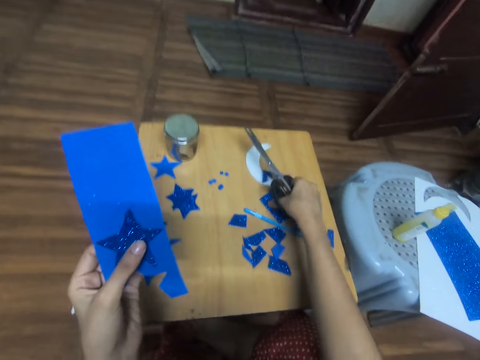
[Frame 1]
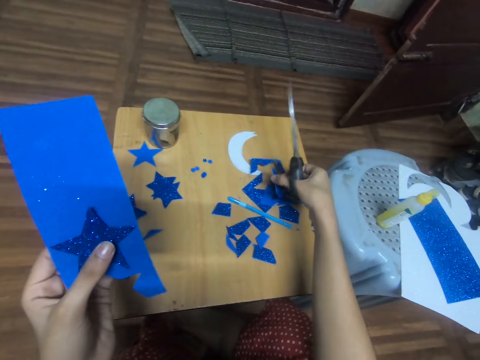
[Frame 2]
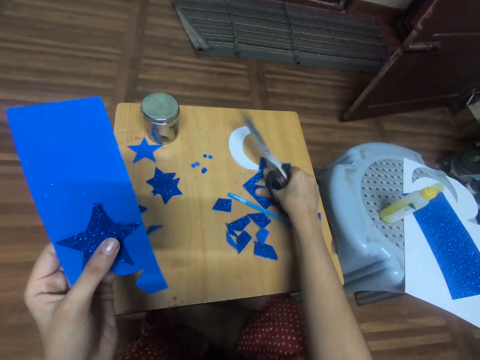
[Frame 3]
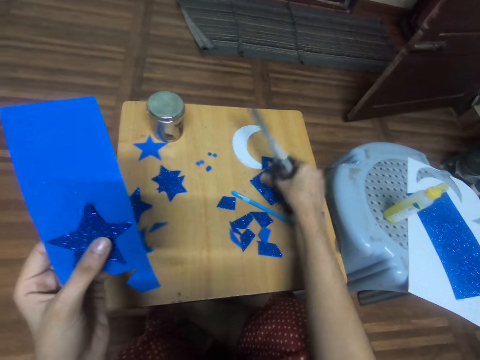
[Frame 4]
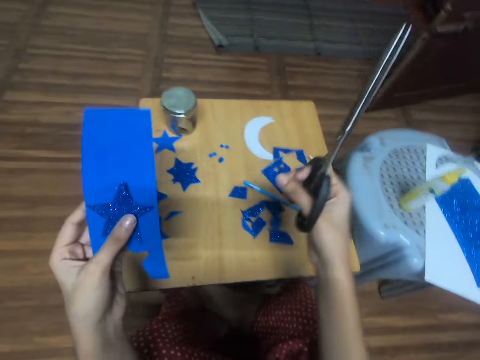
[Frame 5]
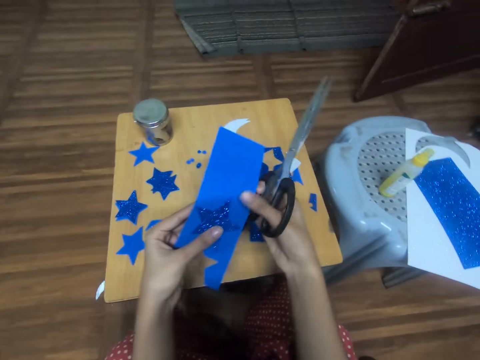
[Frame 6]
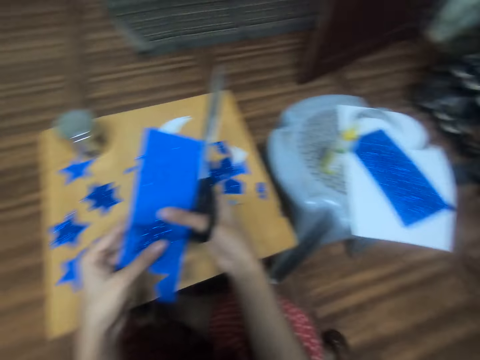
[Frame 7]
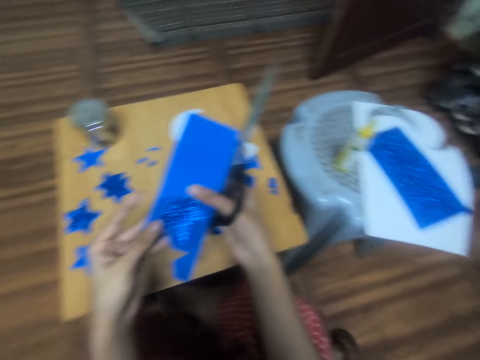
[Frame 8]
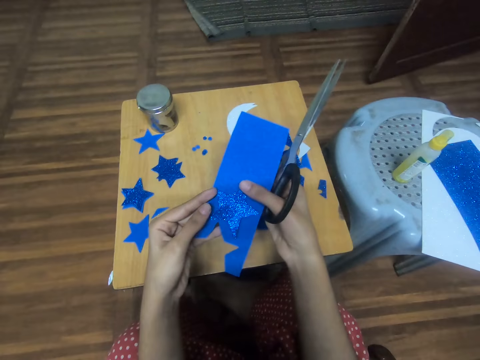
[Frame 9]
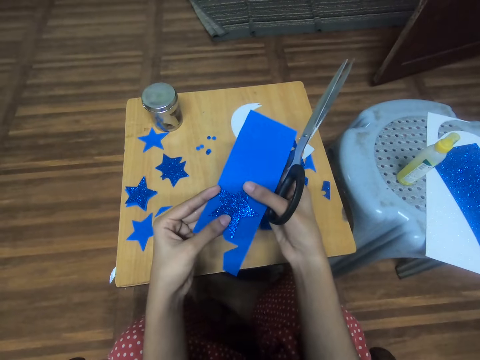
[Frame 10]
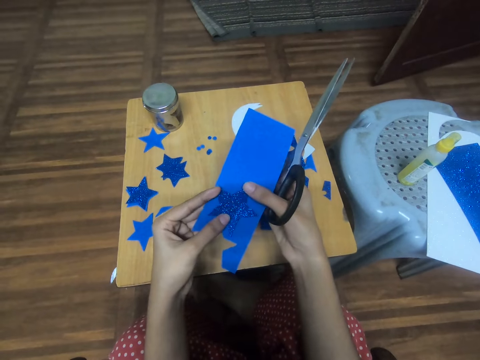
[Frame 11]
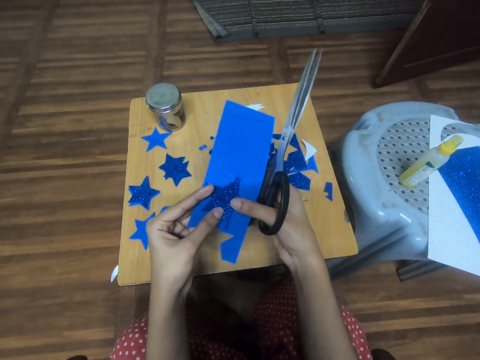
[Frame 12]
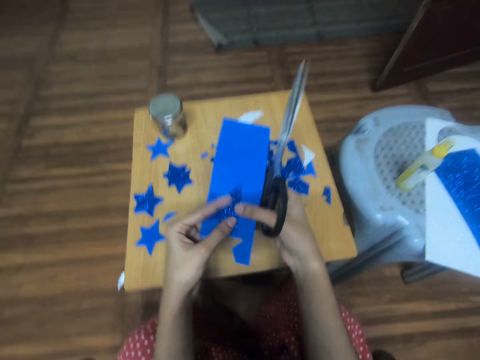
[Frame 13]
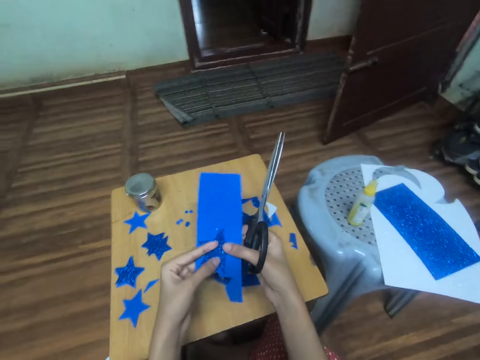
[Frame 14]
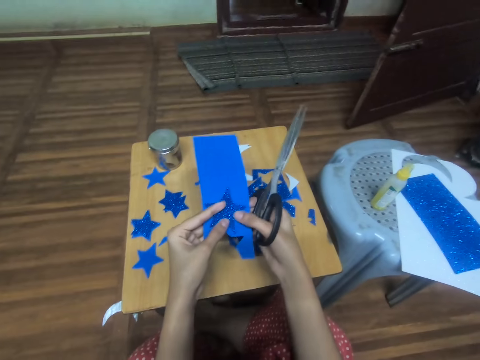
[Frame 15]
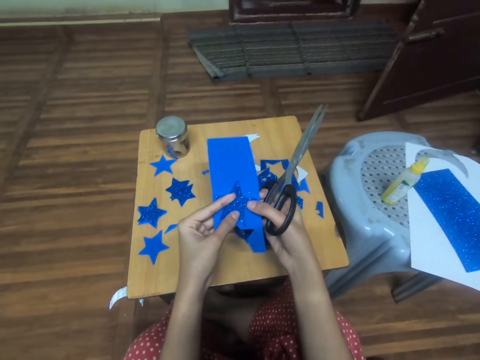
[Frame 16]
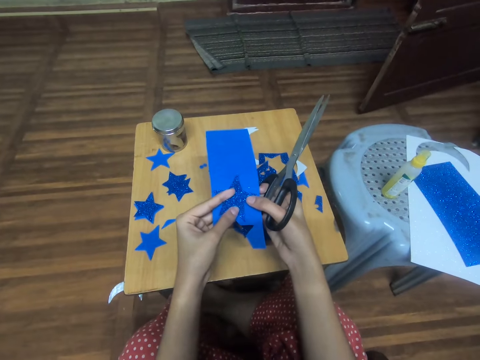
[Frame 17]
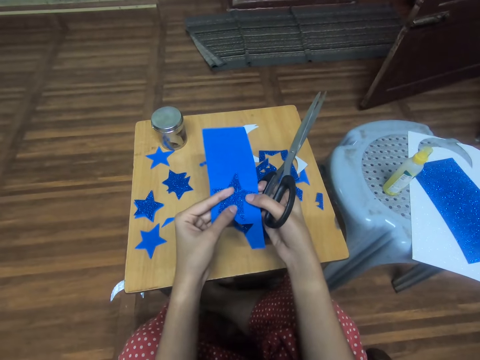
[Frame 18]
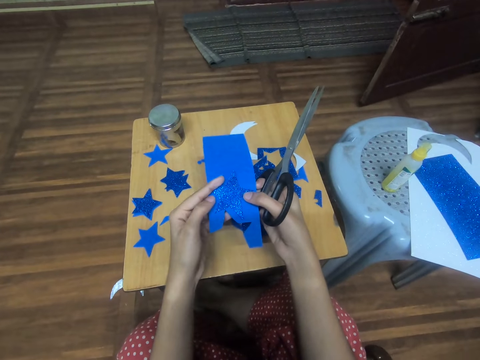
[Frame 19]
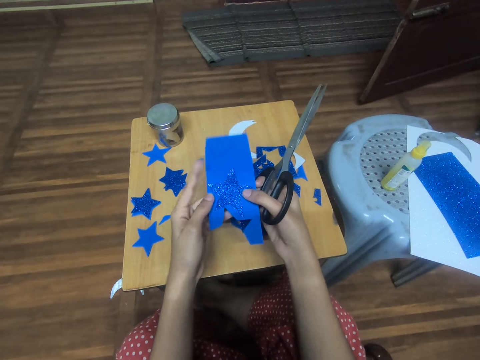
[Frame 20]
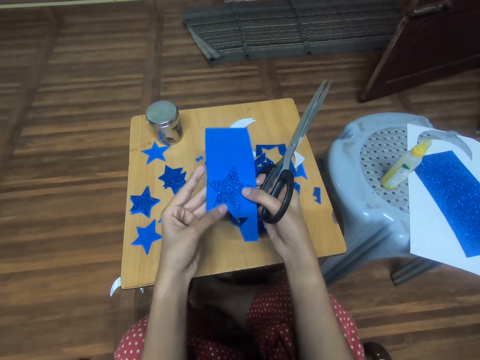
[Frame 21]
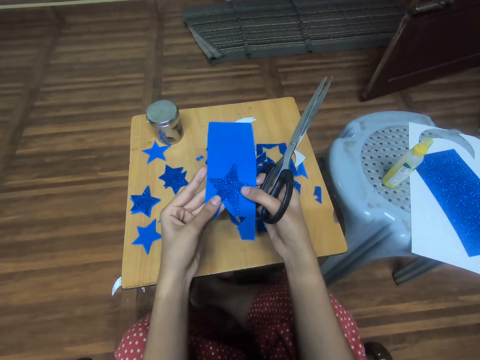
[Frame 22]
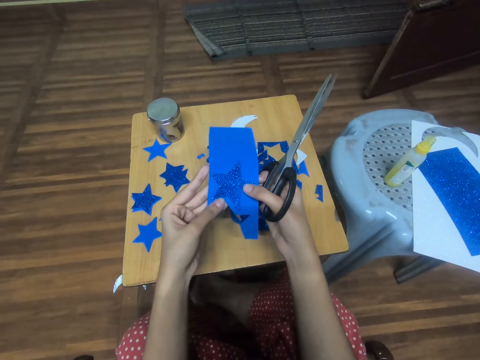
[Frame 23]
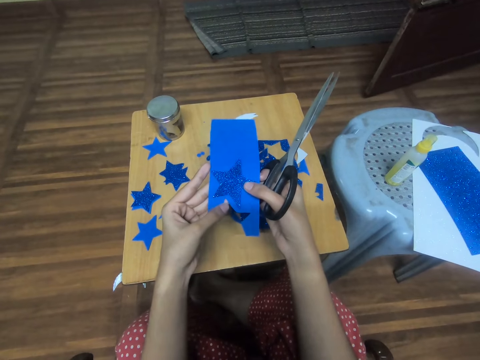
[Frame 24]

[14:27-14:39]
The camera wearer holds the manilas on the table. They move pieces of card stock on the table. They look at the manila paper. They adjust the star-cutout on the card stock.

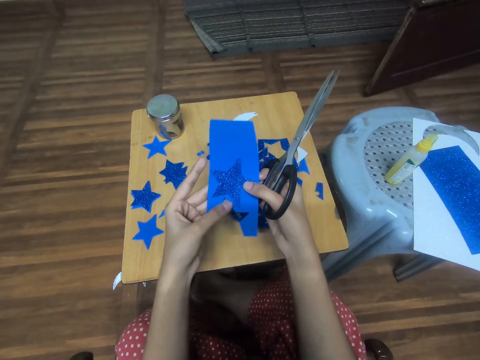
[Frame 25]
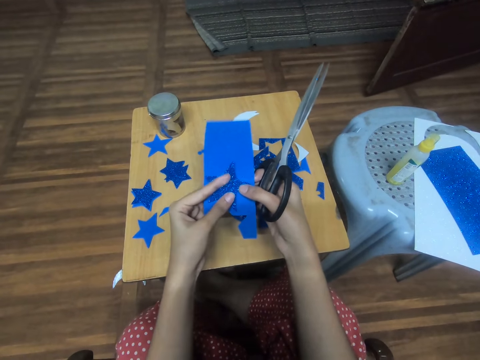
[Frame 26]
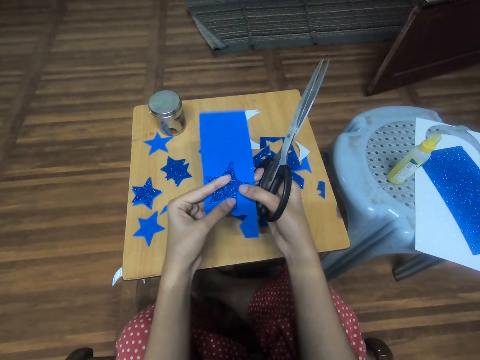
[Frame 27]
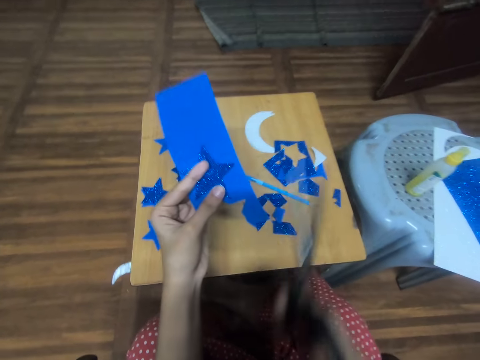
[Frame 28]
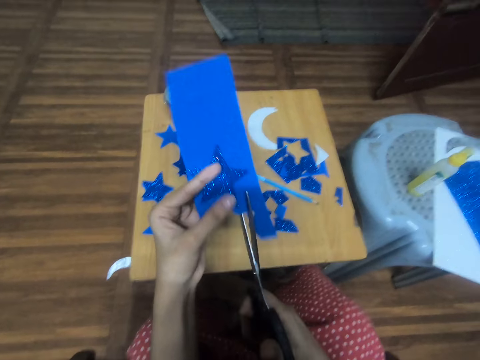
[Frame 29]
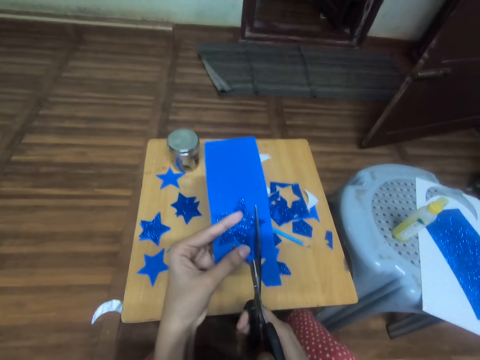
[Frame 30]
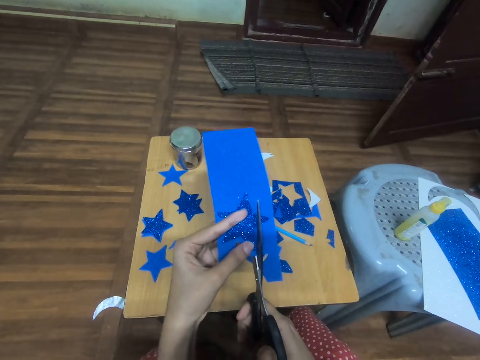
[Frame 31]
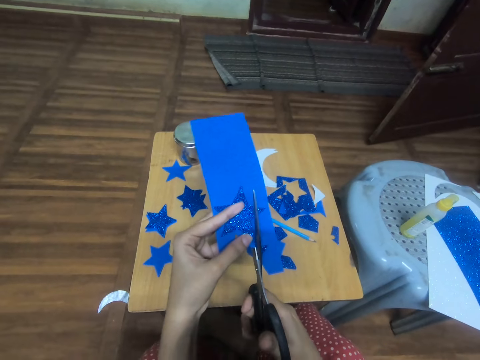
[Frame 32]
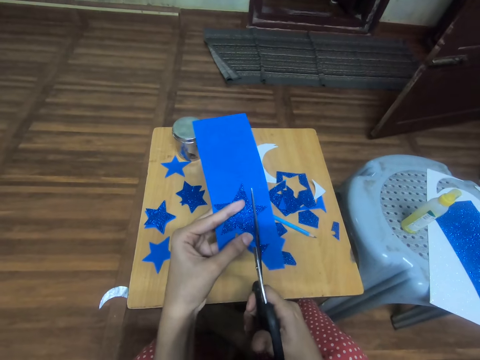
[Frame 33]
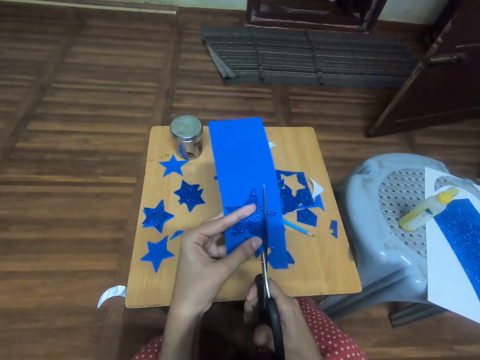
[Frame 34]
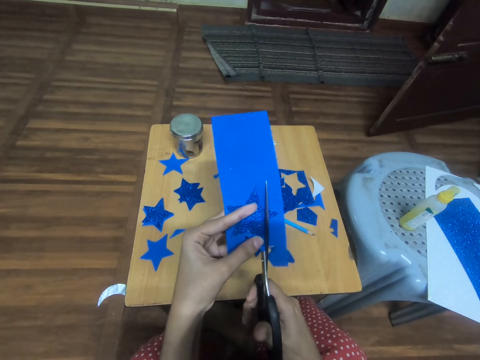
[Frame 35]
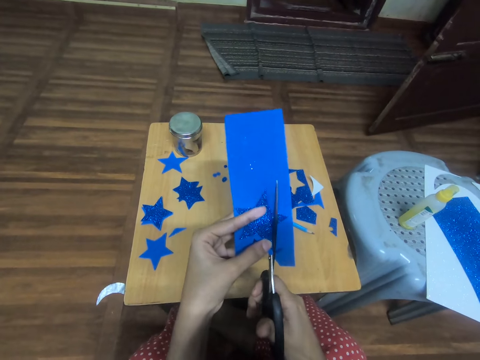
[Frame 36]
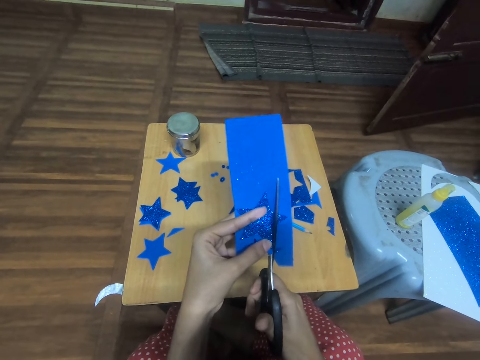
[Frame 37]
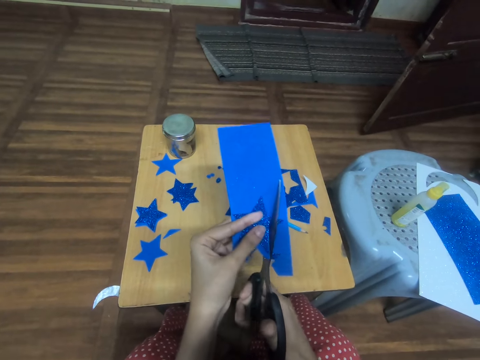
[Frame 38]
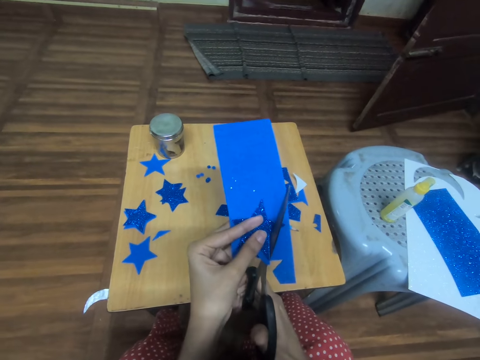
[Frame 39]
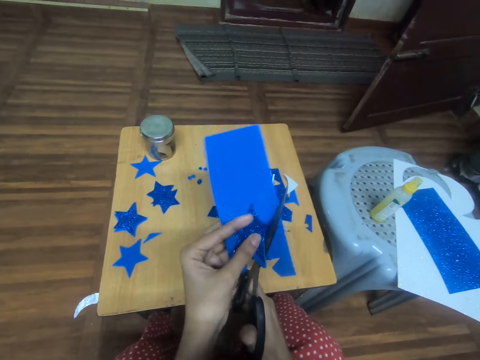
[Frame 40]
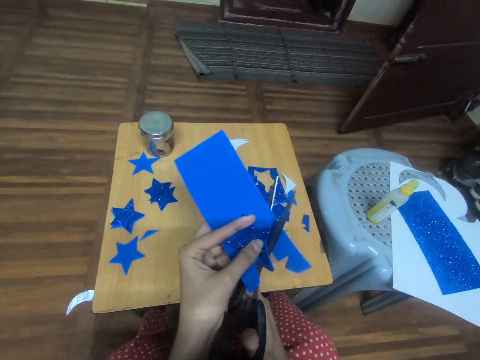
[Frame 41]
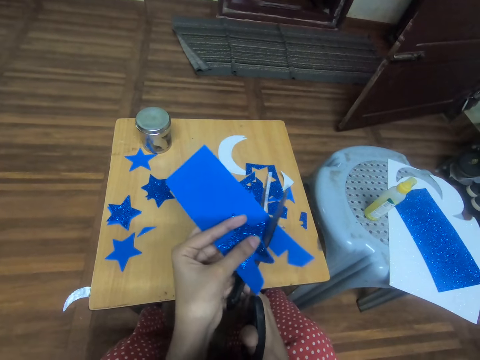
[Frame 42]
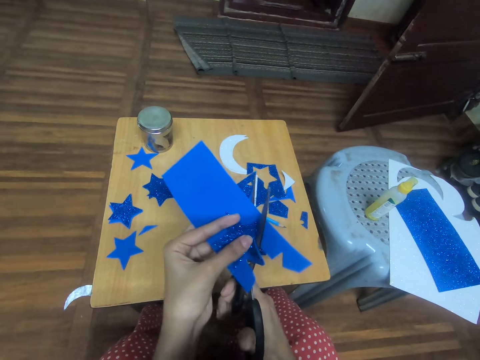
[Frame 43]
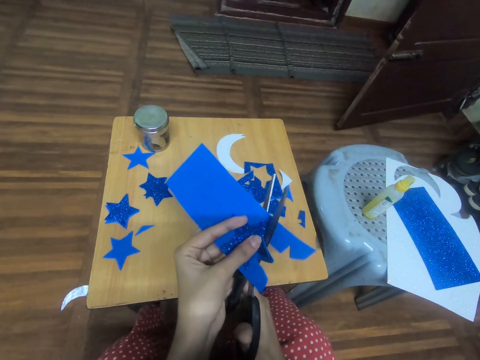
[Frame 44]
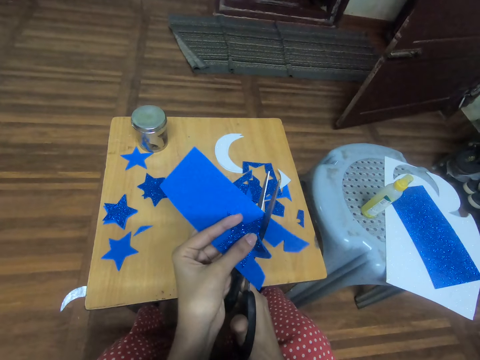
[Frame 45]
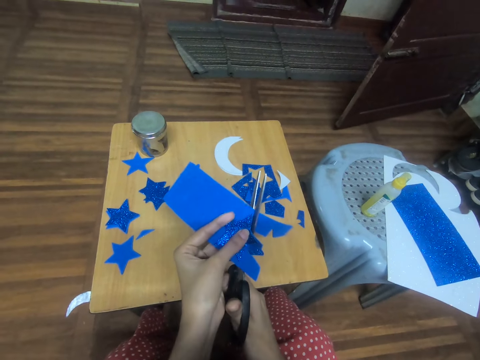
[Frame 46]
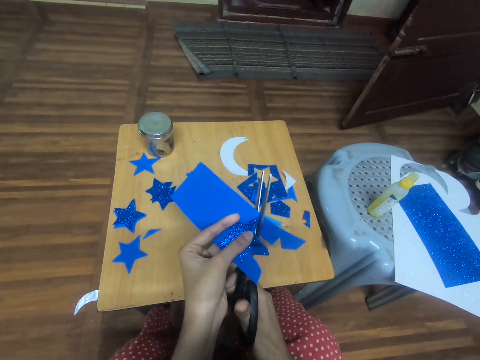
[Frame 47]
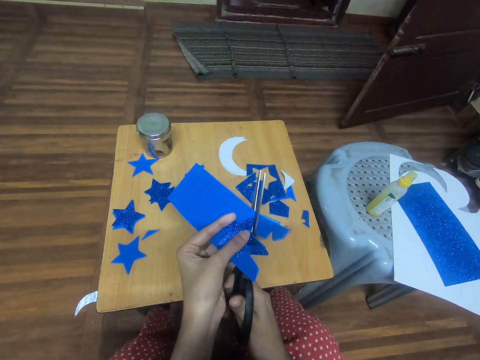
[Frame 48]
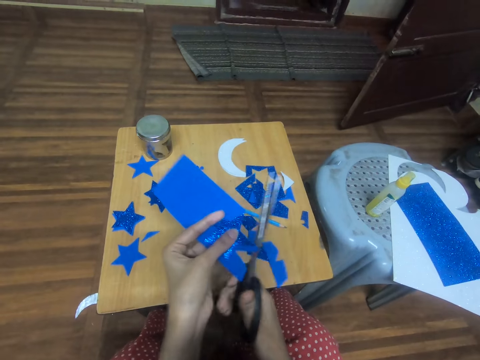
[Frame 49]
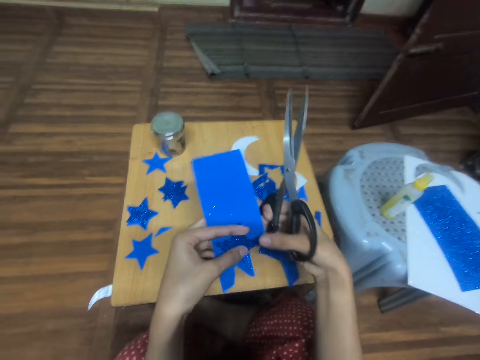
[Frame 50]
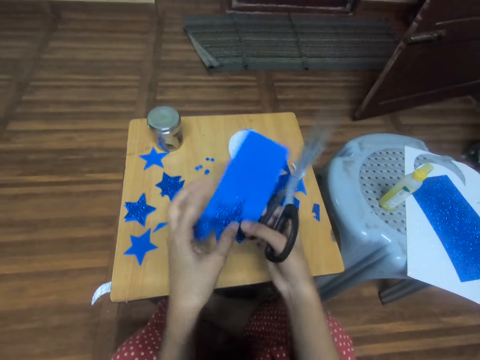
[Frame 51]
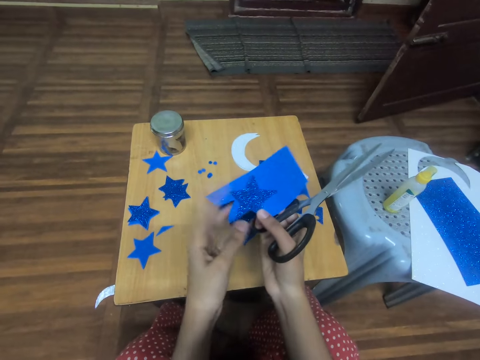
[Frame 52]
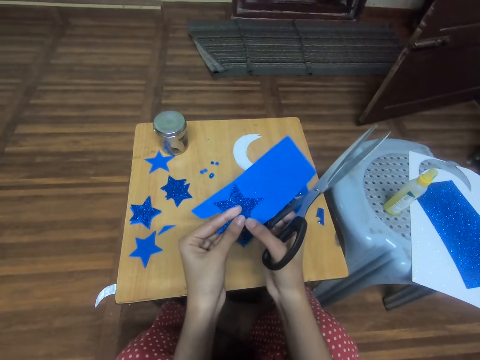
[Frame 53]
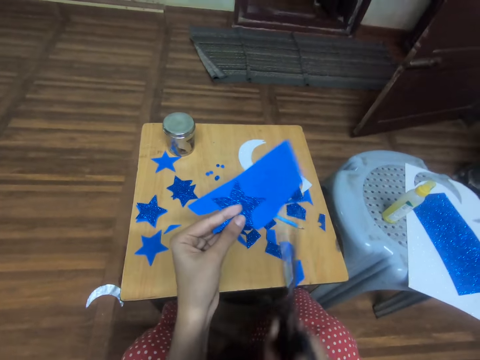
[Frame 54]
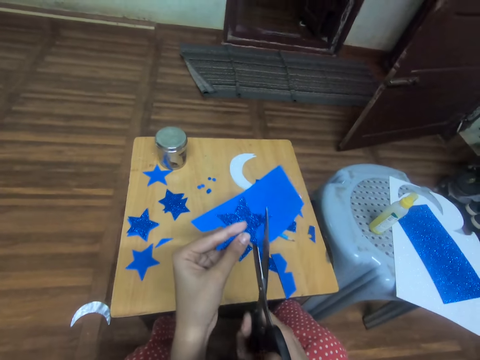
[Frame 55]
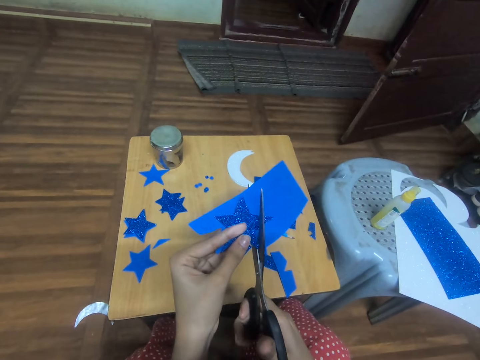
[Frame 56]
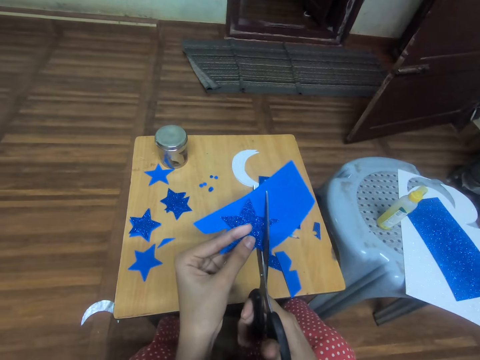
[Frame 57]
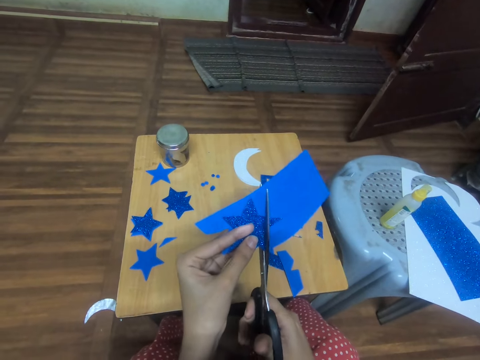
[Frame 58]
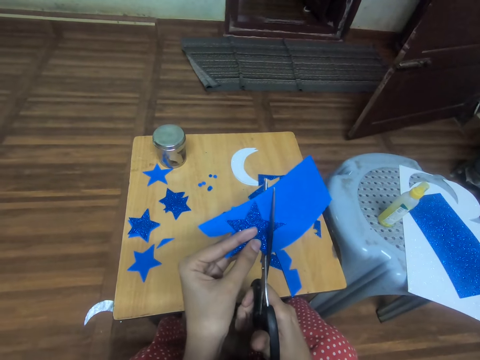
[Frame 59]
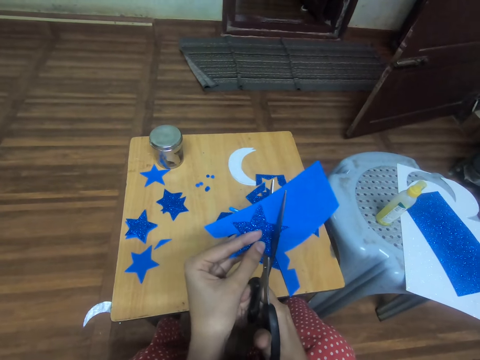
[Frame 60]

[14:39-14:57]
The camera wearer cuts the manila paper with scissors. They trace out the star-cutout from the card stock. They turn a craft paper, cut the craft paper and drop a piece of craft paper on the table. They turn the star-cutout with the card stock. They cut the craft paper. They trace out the star-cutout from the card stock.
